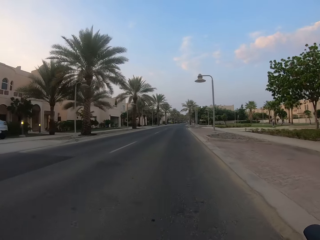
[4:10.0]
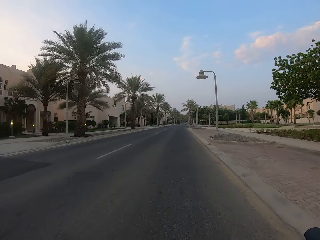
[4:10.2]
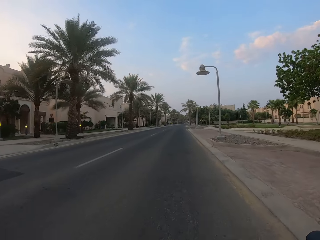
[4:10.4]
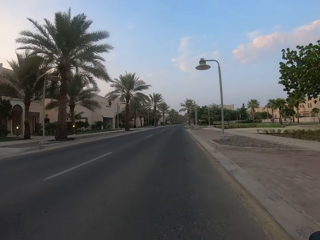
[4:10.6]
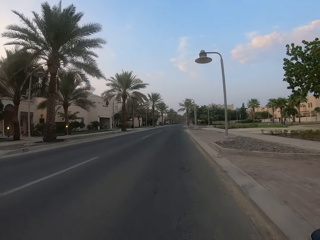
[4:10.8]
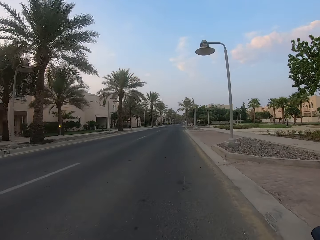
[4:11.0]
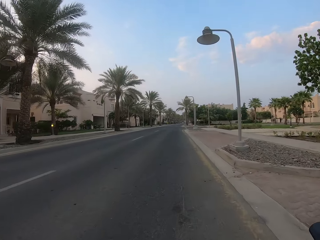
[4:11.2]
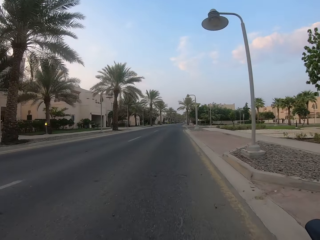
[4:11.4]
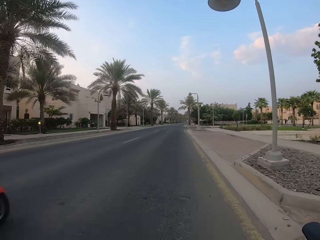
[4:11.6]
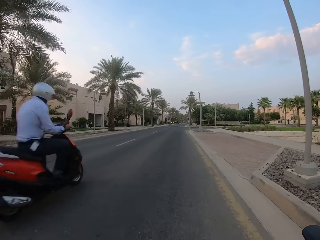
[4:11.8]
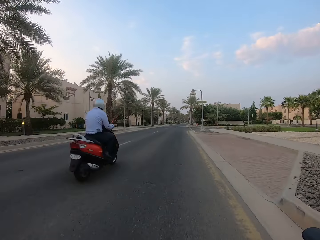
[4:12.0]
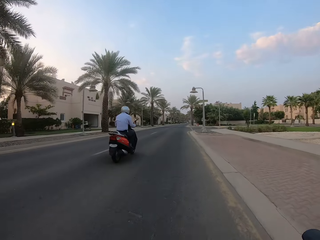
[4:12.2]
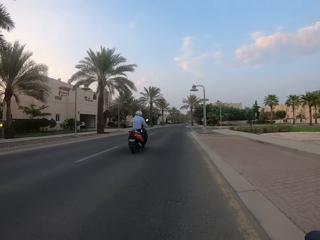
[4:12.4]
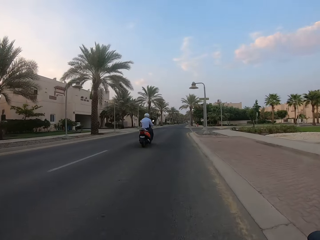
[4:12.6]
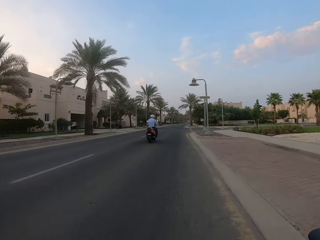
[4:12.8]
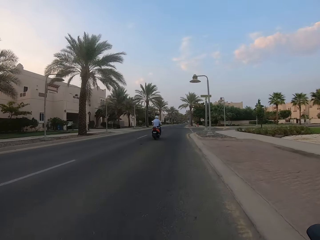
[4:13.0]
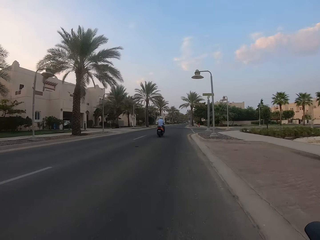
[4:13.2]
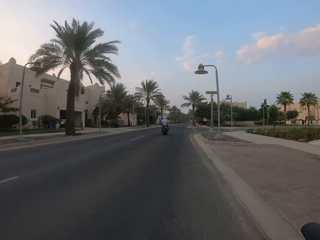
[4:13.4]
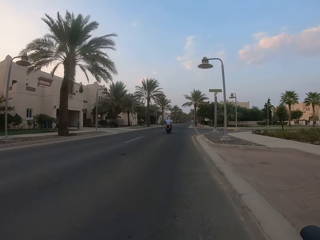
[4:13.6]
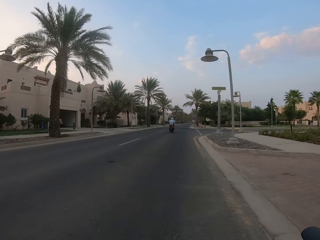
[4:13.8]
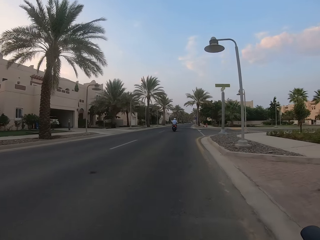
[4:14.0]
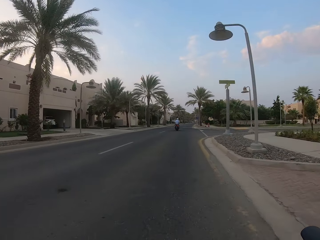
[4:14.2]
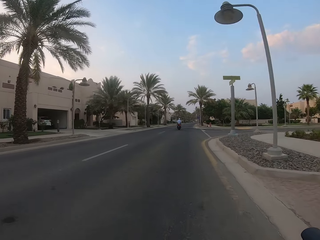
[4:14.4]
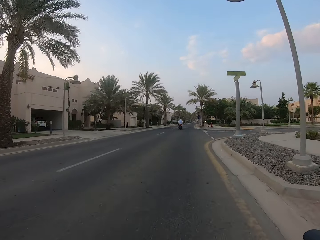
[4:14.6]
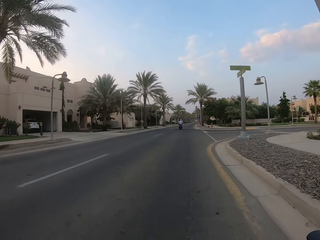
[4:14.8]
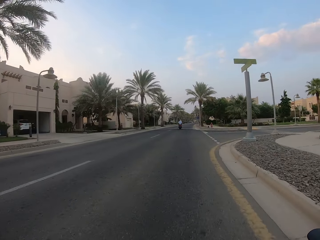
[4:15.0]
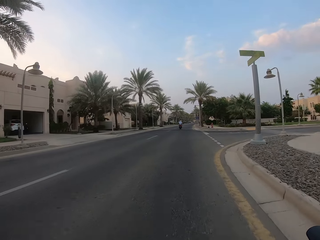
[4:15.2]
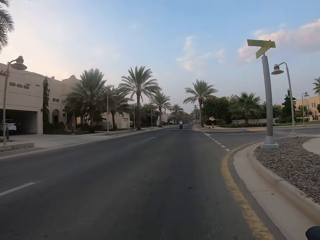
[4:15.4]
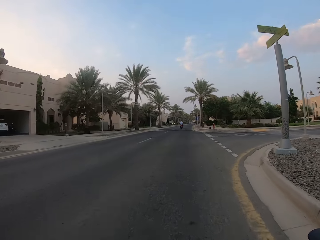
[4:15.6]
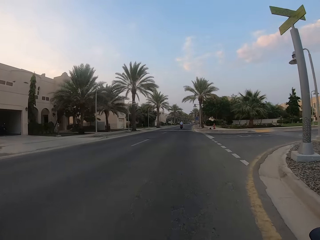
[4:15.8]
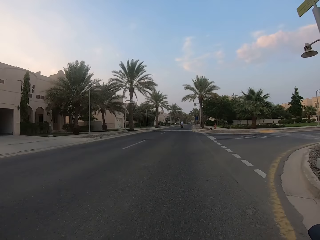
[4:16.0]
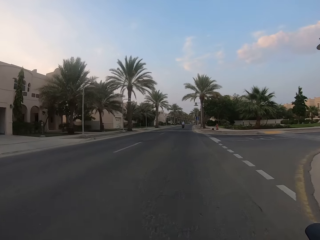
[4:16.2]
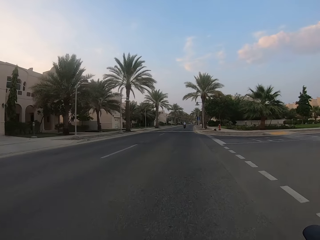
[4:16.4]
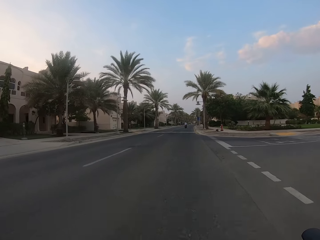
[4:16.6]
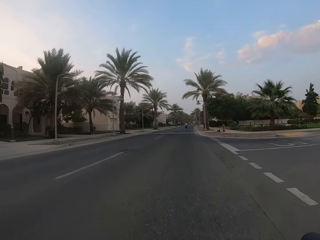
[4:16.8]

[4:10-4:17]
A rider rides past the camera wearer.

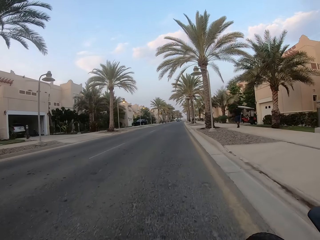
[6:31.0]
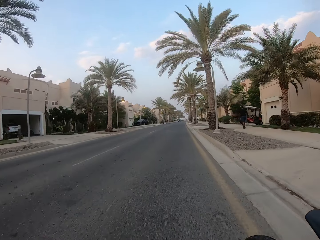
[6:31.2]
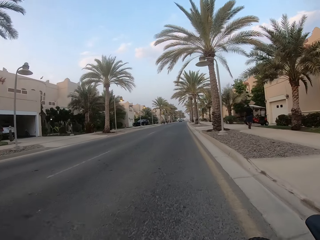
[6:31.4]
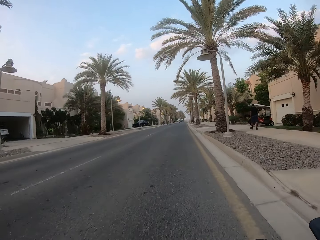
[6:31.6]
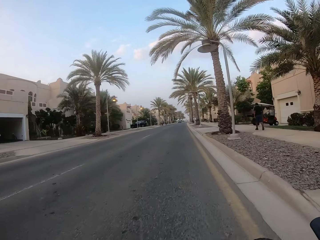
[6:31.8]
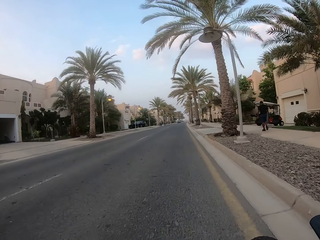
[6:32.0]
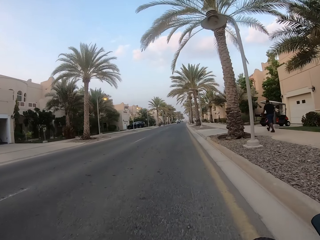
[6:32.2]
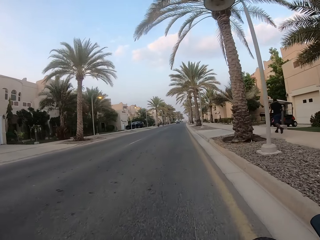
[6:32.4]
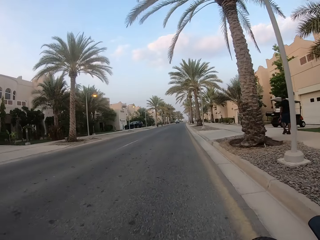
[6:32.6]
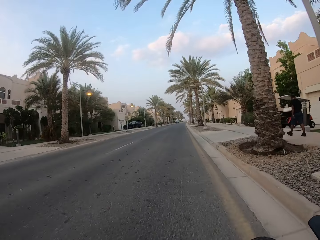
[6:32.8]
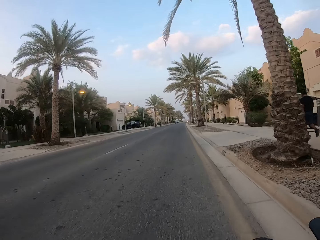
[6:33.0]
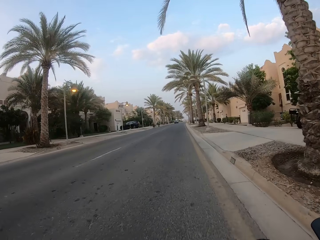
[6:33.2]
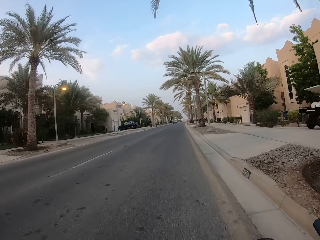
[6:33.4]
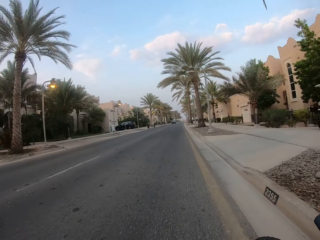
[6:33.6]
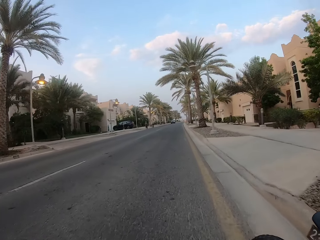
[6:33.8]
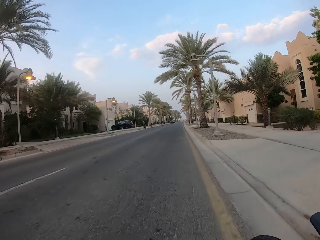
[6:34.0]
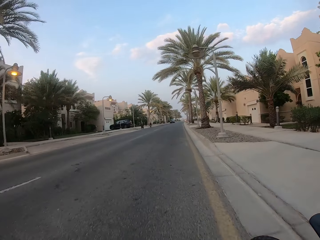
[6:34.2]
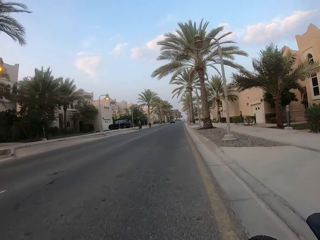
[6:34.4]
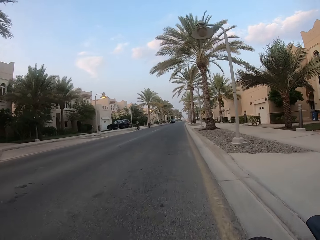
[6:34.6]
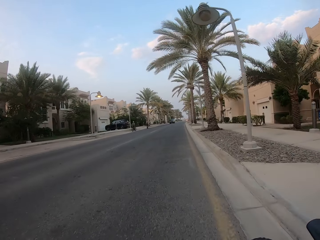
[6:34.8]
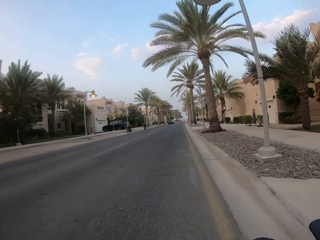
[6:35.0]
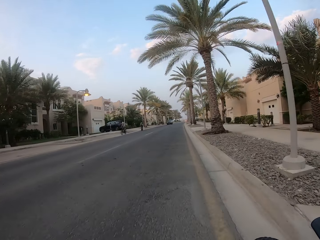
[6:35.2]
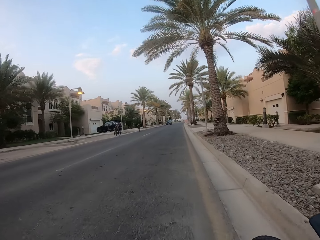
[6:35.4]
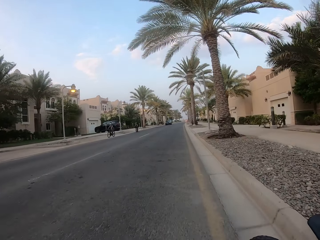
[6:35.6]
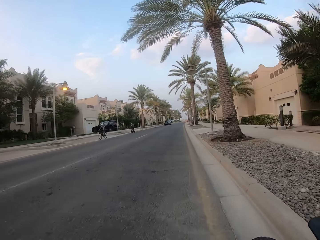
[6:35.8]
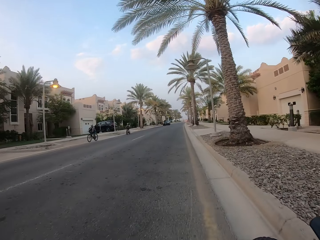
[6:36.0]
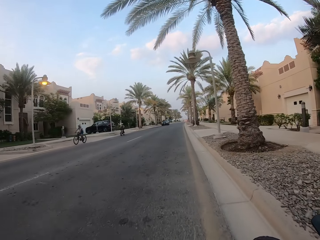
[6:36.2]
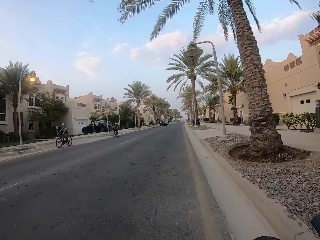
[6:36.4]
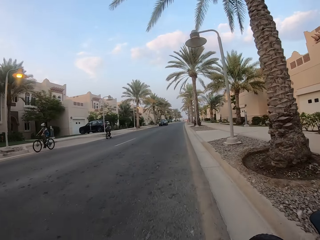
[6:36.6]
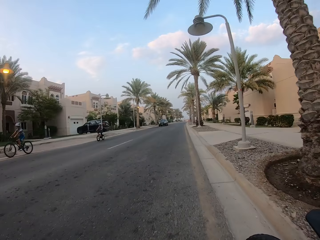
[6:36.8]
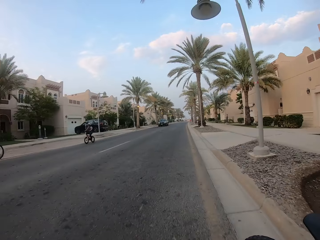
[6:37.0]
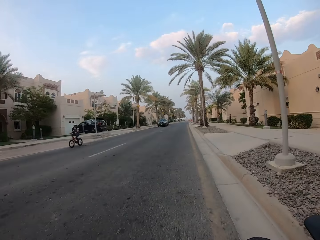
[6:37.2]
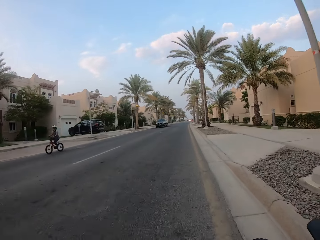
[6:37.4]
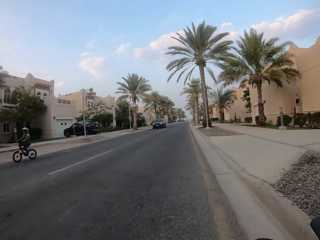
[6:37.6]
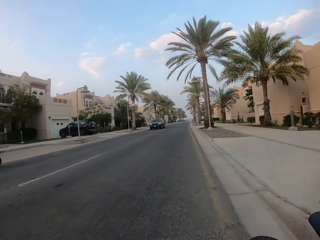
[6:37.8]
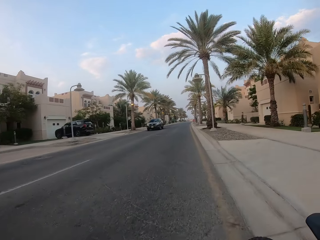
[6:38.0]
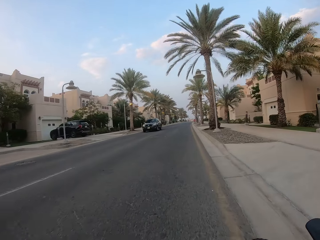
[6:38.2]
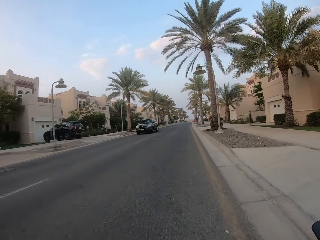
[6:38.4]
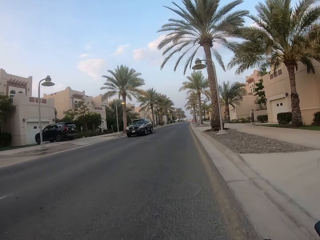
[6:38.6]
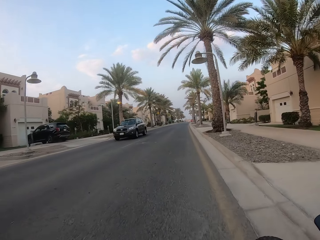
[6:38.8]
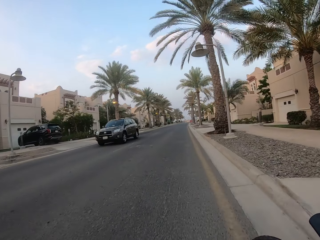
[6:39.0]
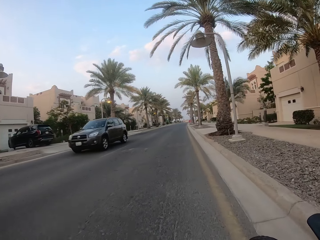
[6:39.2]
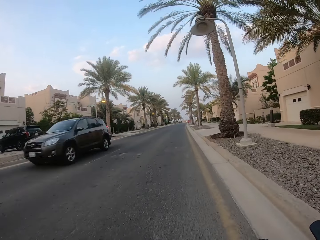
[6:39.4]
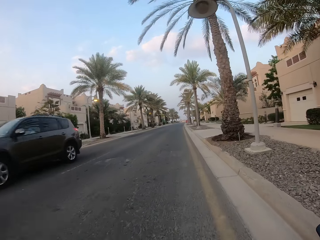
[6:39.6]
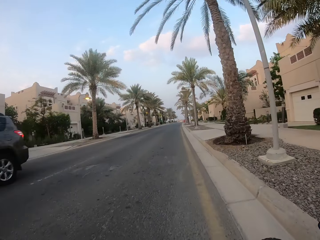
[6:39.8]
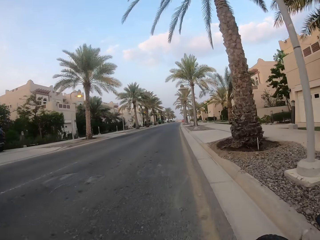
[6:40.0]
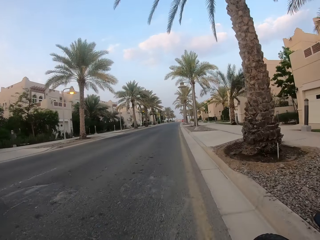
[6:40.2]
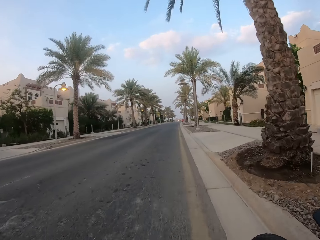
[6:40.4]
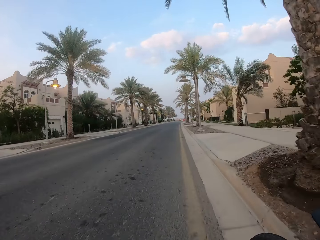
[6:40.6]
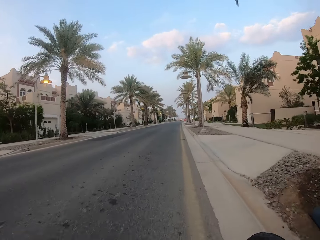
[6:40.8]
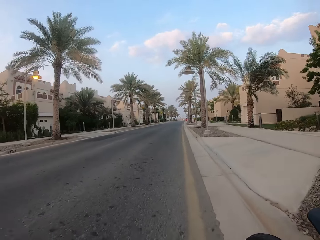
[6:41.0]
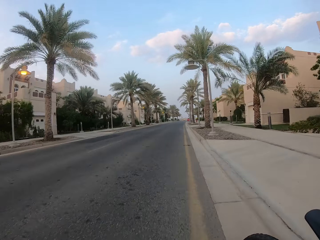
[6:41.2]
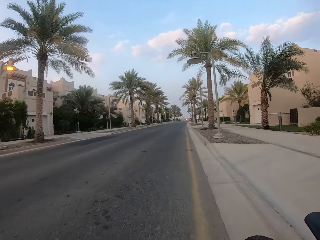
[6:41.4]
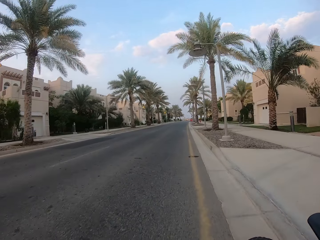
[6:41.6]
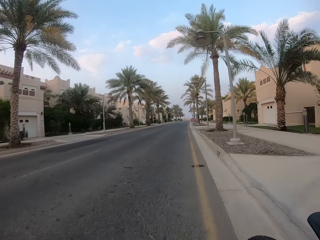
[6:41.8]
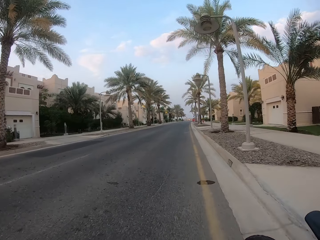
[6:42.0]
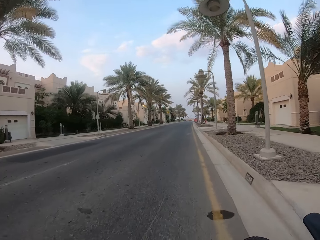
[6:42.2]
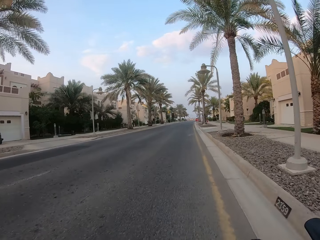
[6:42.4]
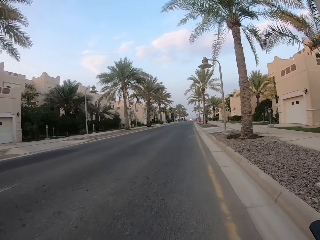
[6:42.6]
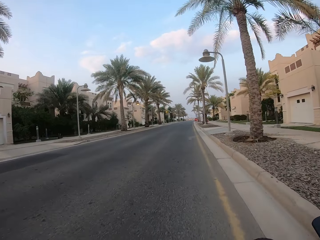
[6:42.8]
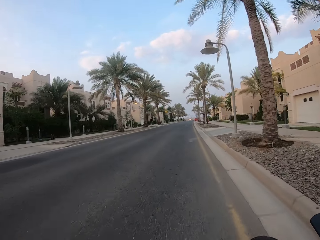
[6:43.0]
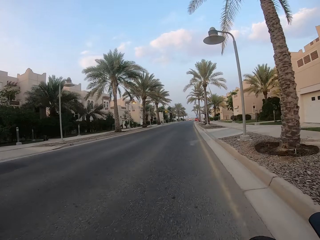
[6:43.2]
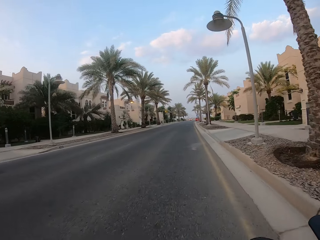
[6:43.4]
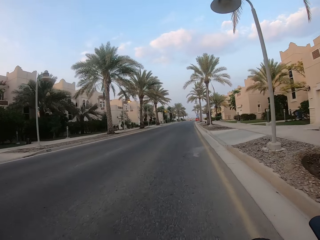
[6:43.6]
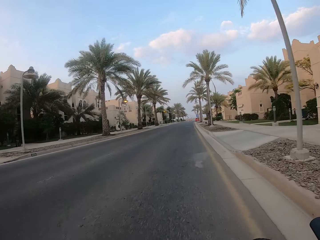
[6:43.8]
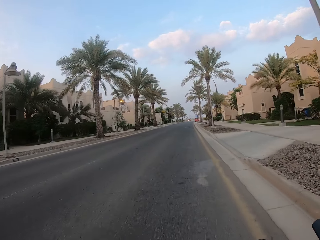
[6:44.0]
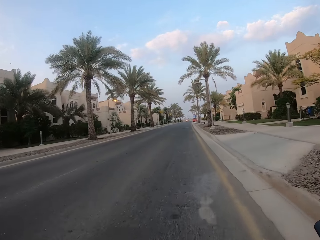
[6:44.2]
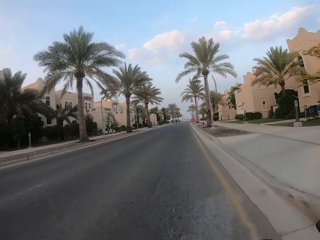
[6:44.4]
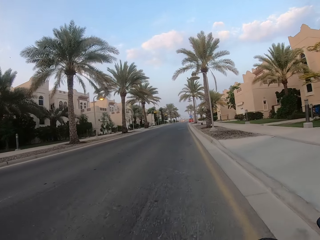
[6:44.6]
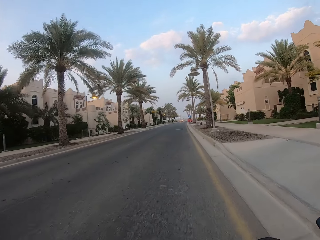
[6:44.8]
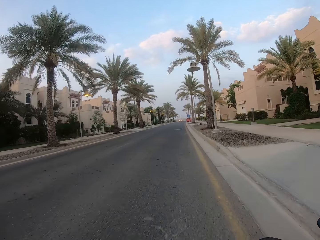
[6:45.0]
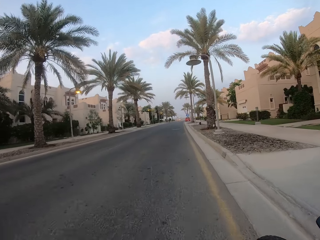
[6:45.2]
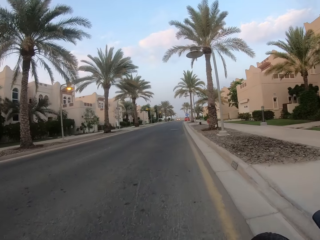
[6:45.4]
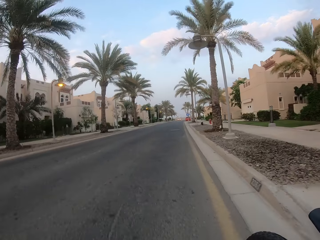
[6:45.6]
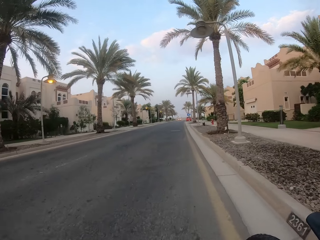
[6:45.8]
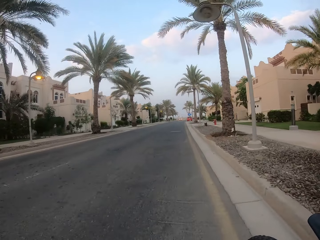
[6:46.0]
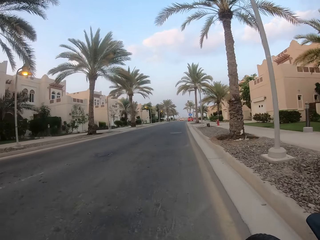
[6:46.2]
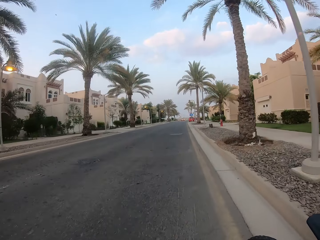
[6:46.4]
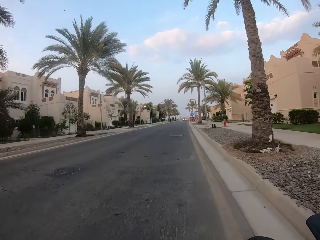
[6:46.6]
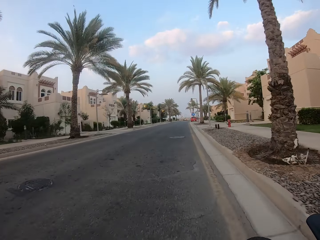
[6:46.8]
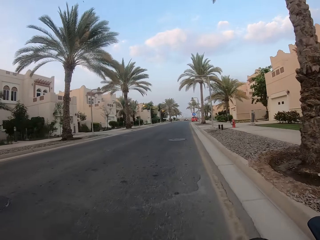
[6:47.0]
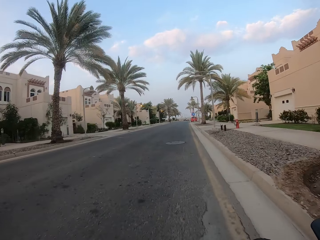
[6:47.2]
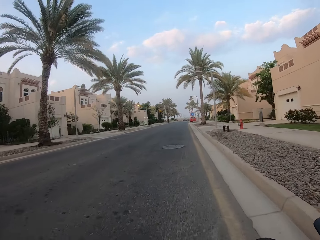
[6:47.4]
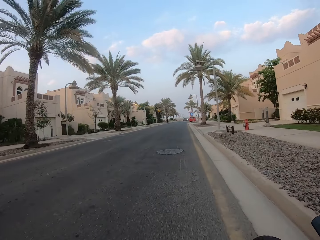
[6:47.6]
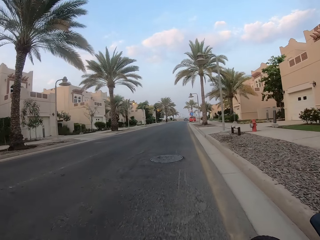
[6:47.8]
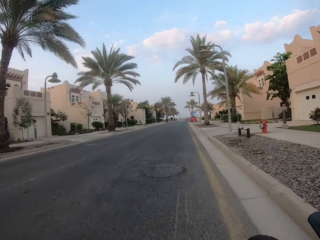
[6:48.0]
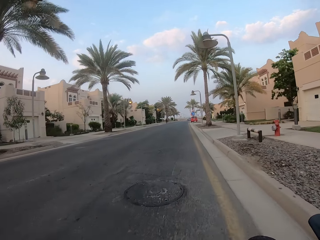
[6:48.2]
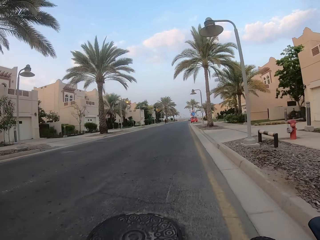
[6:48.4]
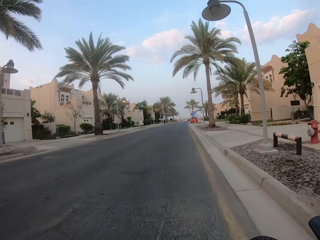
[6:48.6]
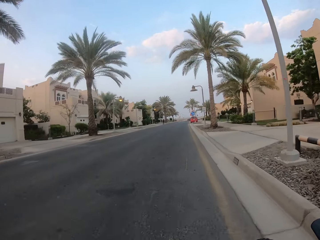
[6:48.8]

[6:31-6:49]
The camera wearer cycles past a pedestrian. They cycle past a cyclist. They cycle past another cyclist.
